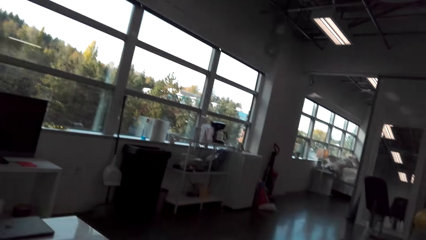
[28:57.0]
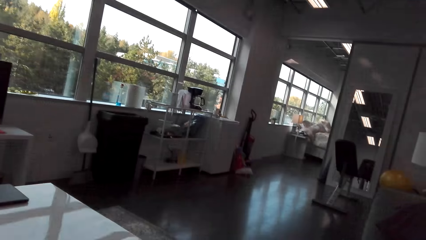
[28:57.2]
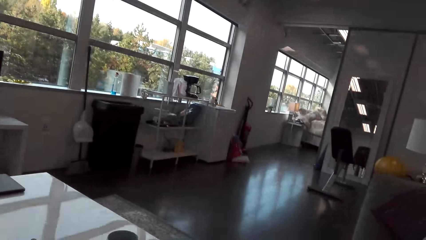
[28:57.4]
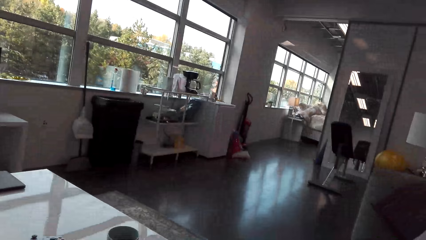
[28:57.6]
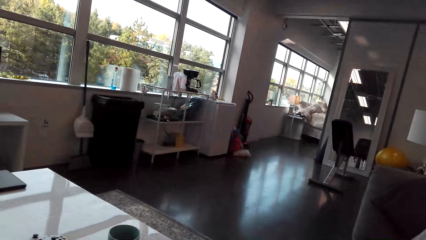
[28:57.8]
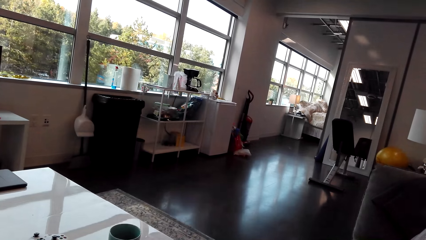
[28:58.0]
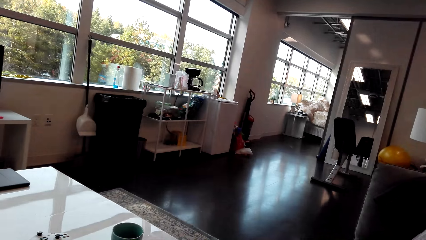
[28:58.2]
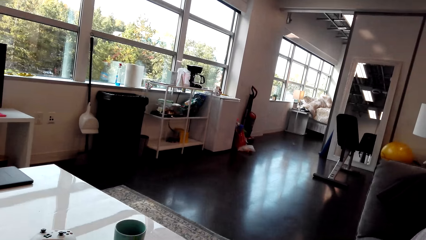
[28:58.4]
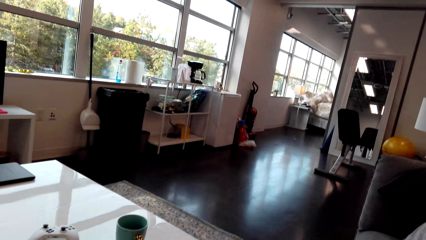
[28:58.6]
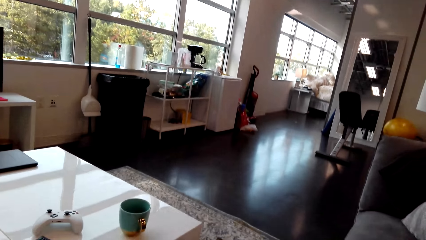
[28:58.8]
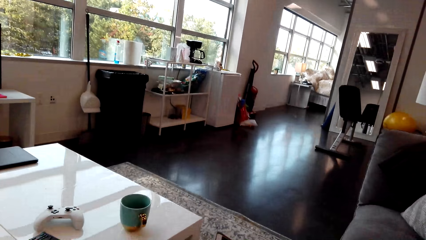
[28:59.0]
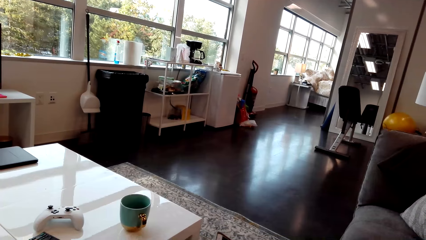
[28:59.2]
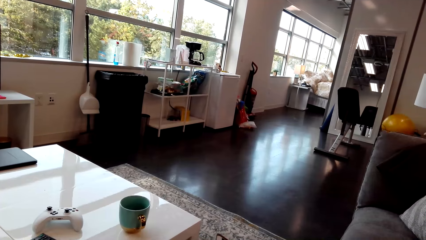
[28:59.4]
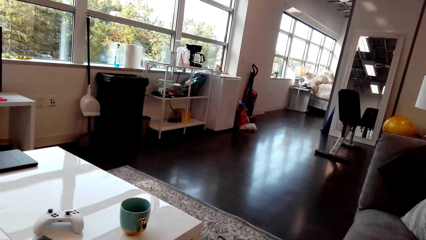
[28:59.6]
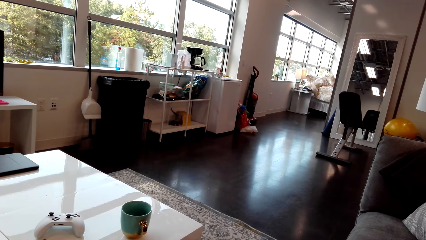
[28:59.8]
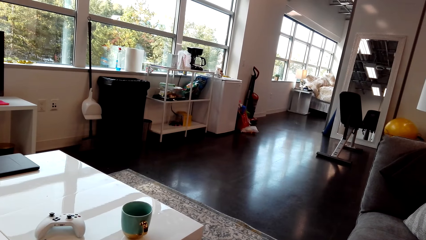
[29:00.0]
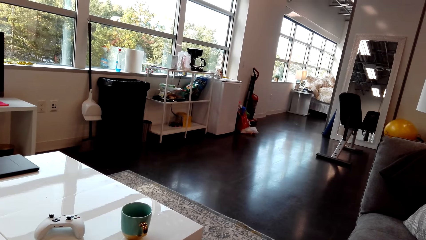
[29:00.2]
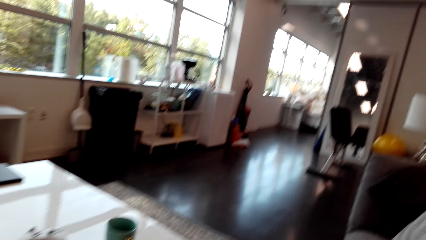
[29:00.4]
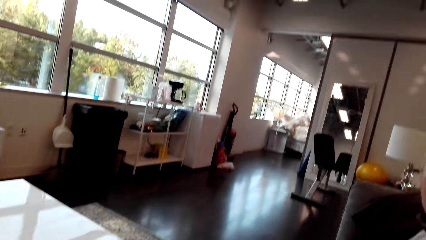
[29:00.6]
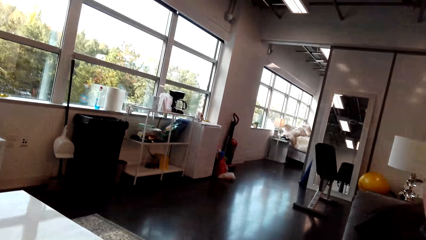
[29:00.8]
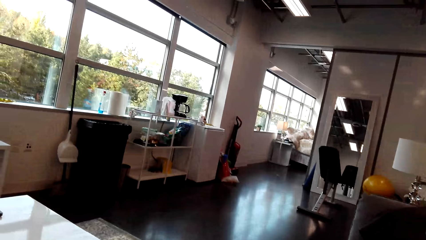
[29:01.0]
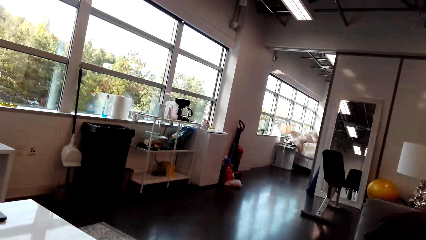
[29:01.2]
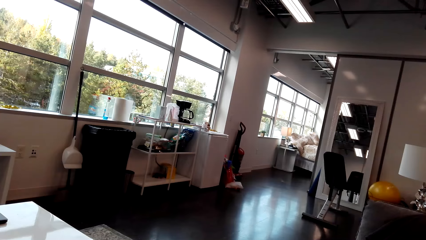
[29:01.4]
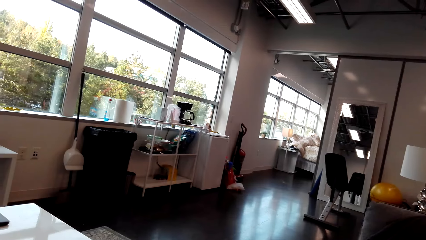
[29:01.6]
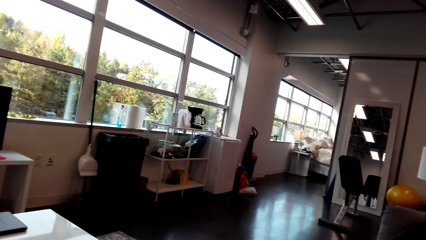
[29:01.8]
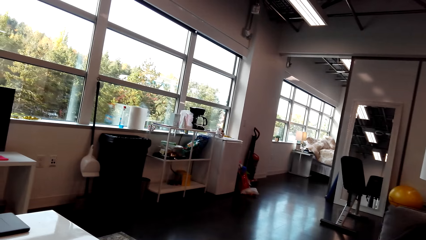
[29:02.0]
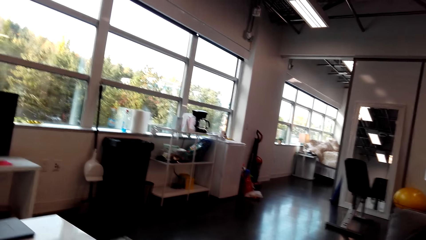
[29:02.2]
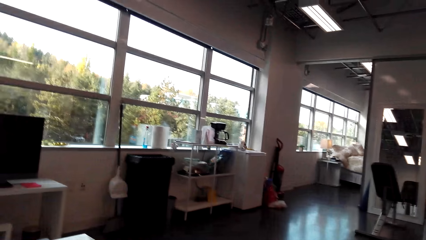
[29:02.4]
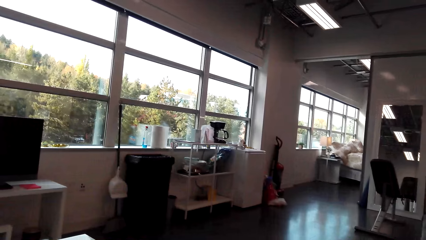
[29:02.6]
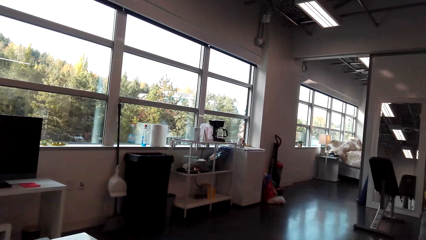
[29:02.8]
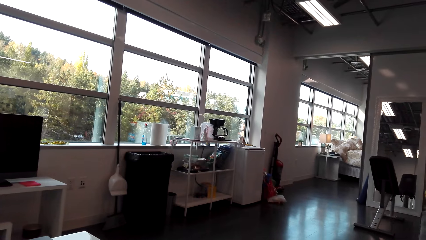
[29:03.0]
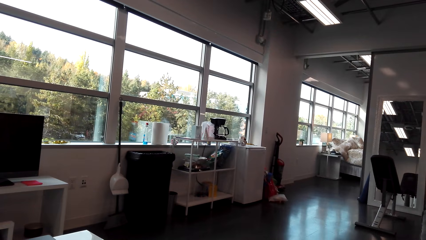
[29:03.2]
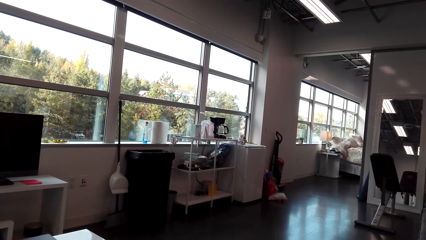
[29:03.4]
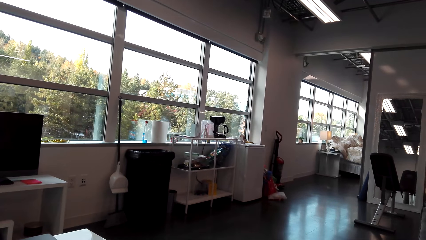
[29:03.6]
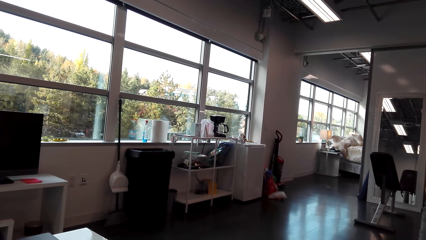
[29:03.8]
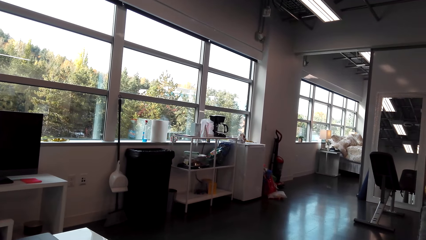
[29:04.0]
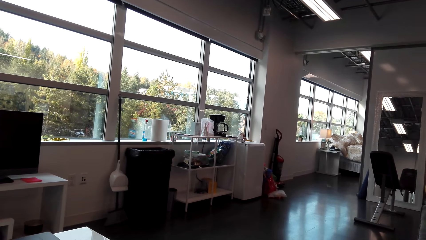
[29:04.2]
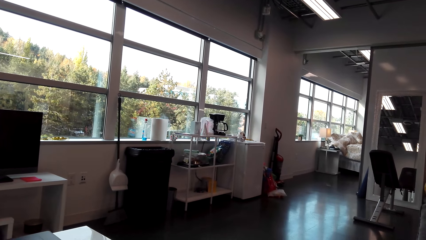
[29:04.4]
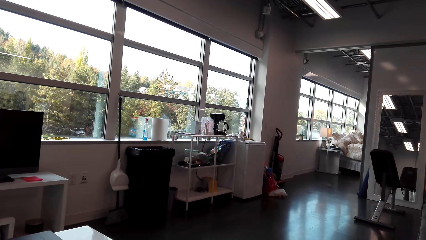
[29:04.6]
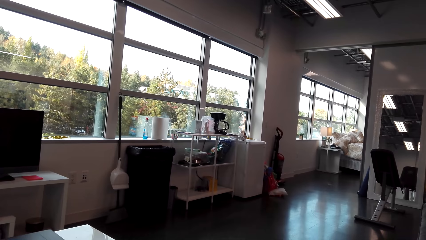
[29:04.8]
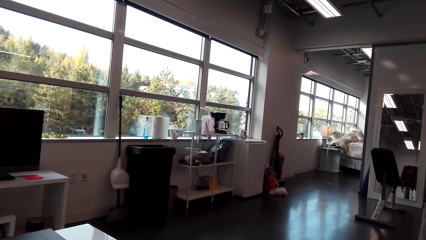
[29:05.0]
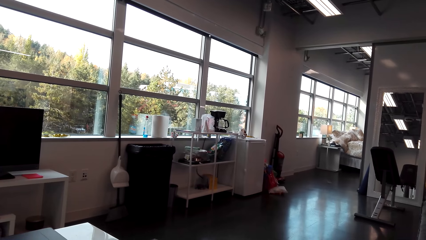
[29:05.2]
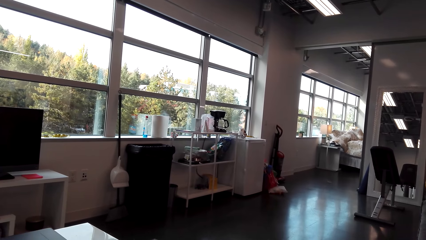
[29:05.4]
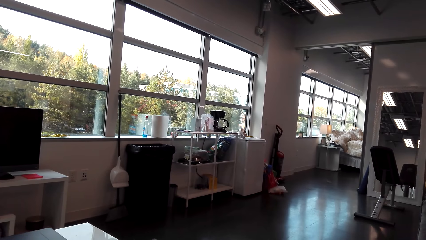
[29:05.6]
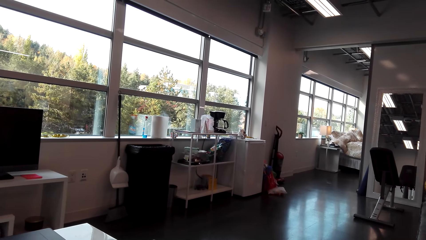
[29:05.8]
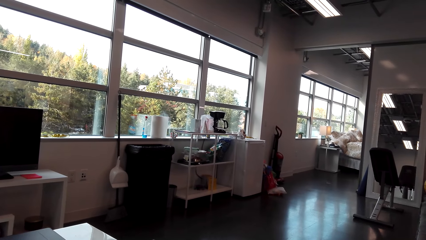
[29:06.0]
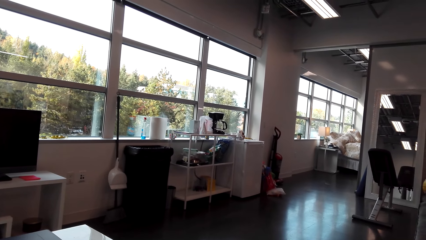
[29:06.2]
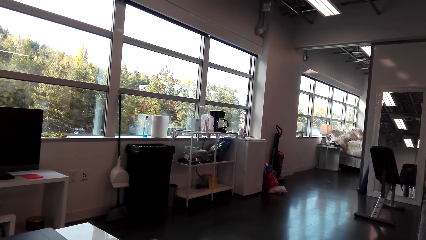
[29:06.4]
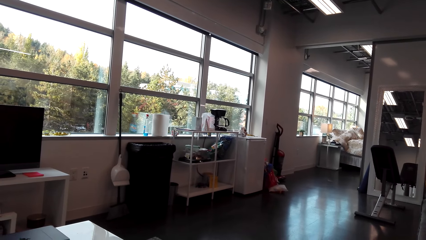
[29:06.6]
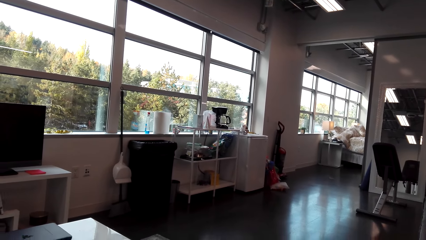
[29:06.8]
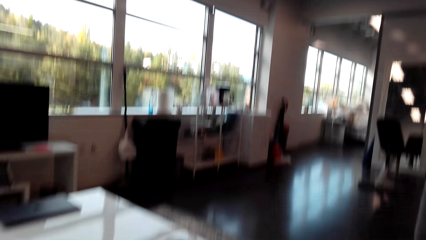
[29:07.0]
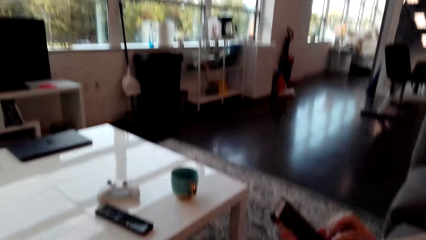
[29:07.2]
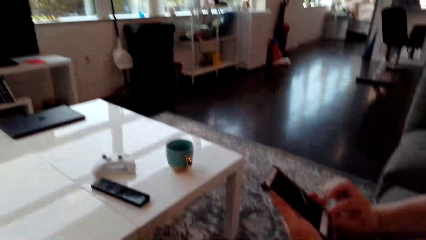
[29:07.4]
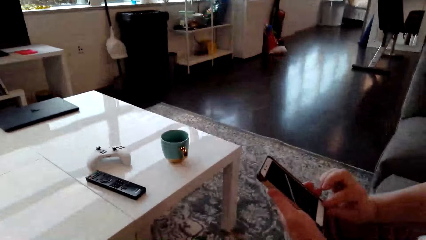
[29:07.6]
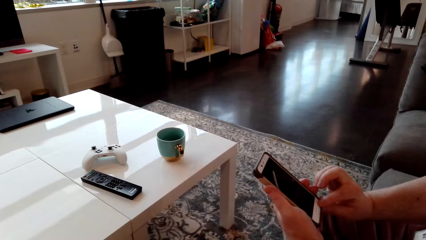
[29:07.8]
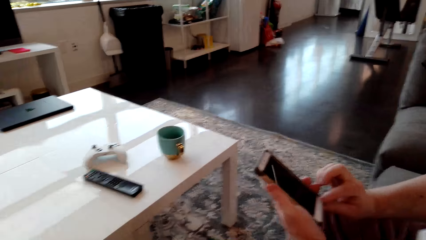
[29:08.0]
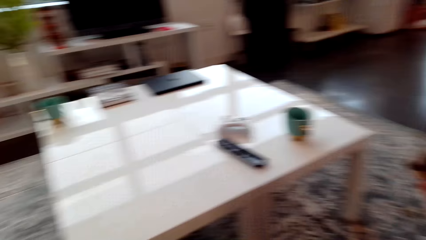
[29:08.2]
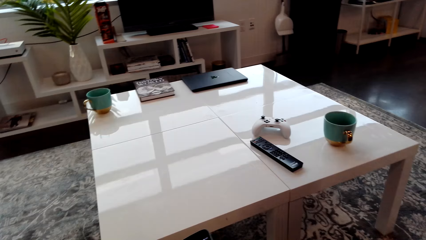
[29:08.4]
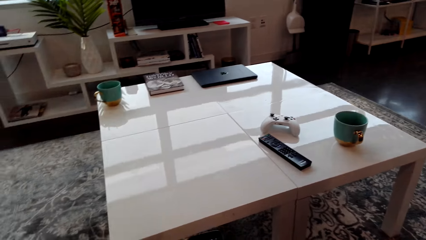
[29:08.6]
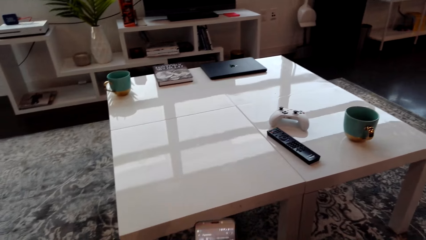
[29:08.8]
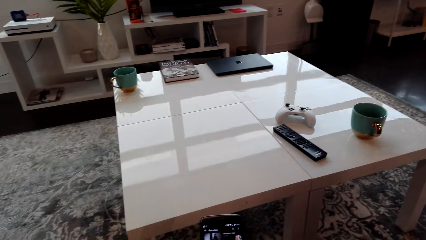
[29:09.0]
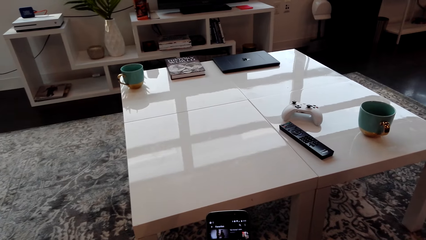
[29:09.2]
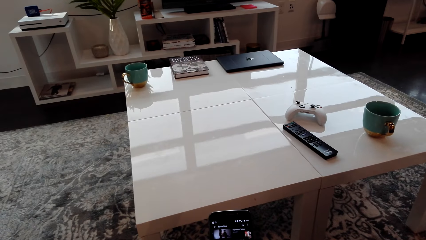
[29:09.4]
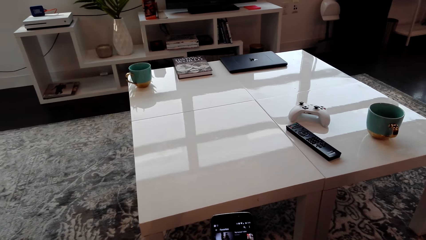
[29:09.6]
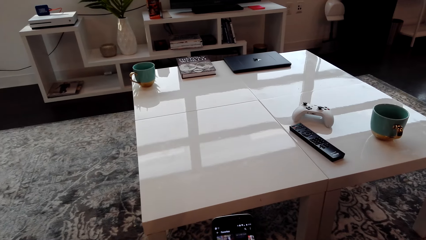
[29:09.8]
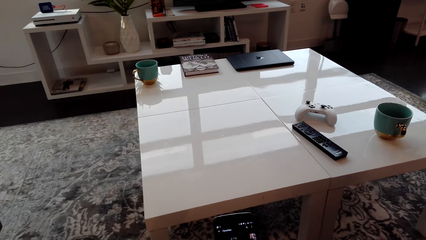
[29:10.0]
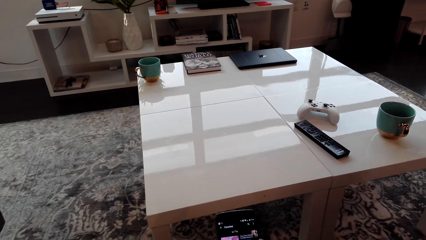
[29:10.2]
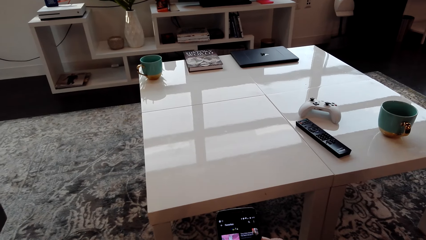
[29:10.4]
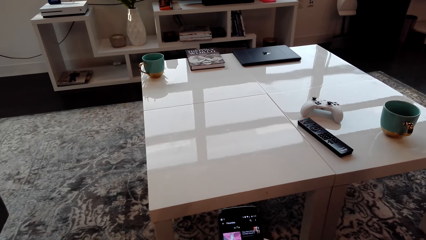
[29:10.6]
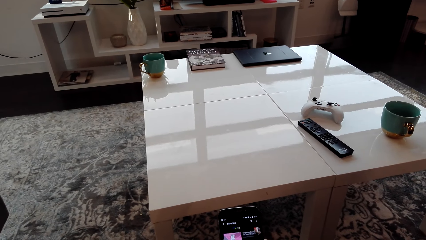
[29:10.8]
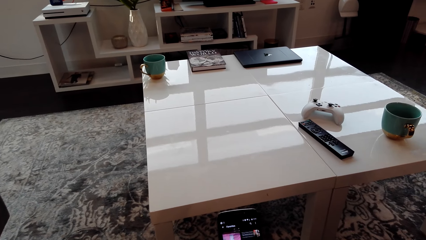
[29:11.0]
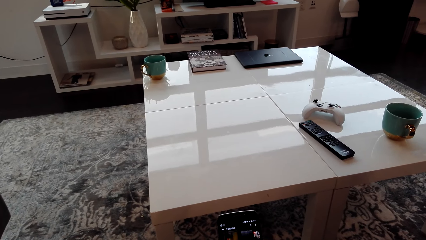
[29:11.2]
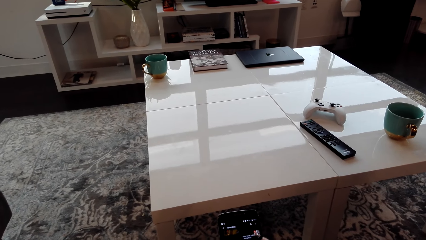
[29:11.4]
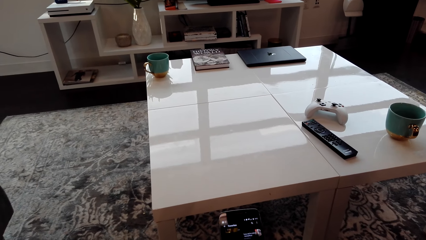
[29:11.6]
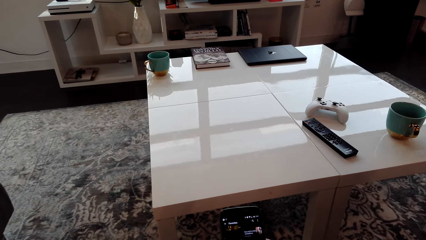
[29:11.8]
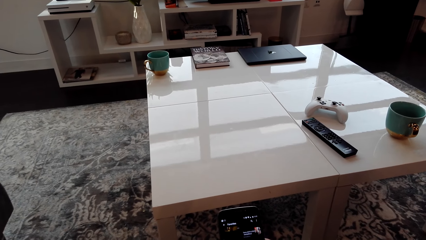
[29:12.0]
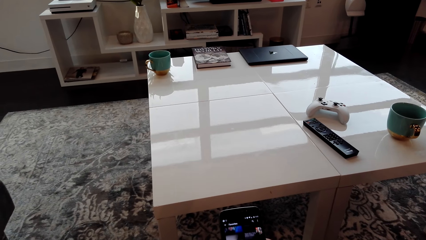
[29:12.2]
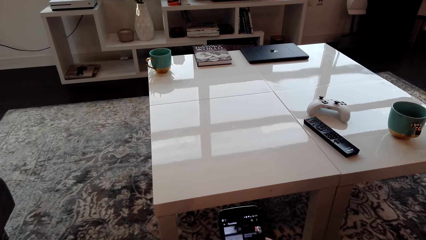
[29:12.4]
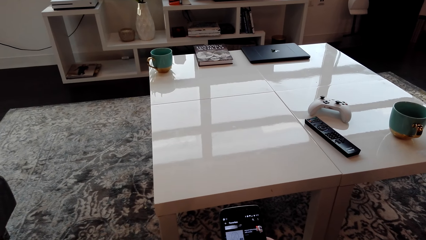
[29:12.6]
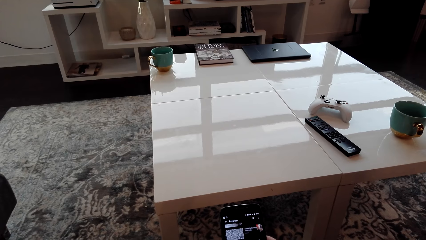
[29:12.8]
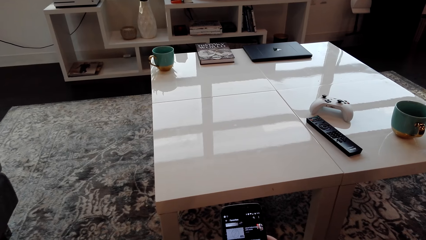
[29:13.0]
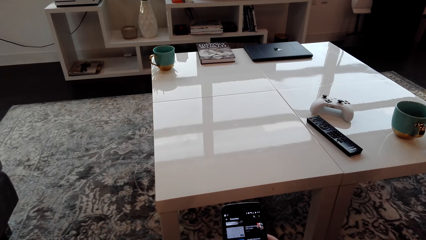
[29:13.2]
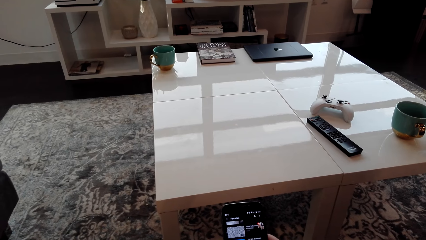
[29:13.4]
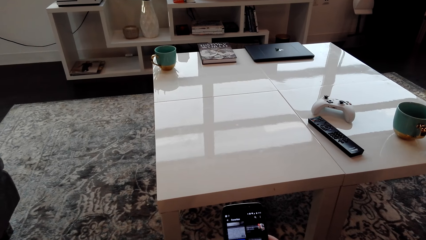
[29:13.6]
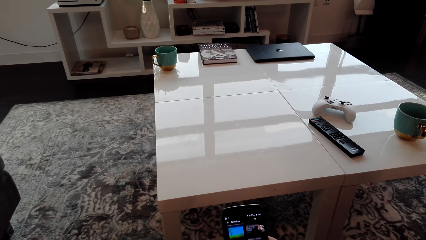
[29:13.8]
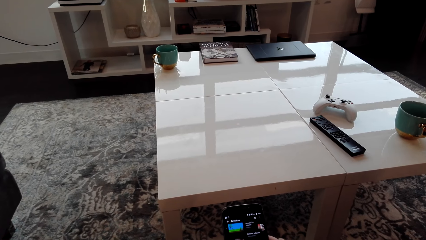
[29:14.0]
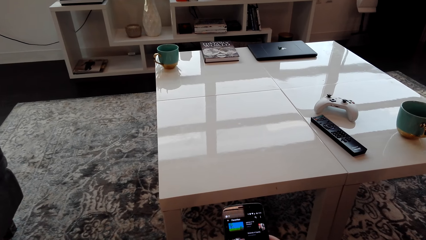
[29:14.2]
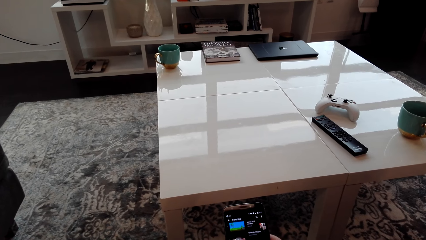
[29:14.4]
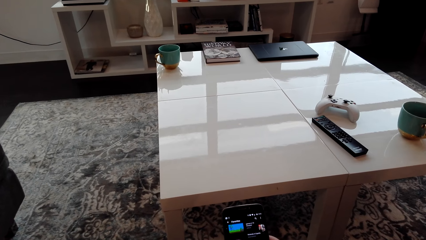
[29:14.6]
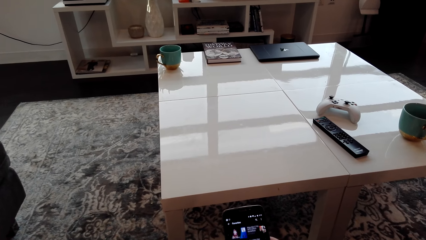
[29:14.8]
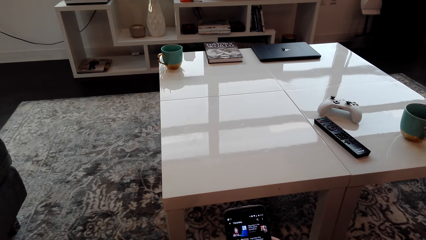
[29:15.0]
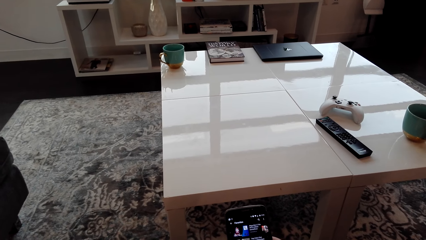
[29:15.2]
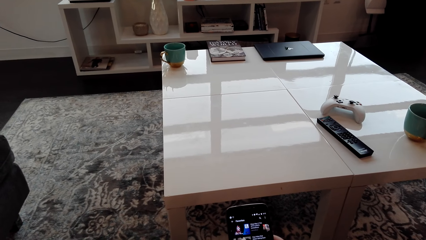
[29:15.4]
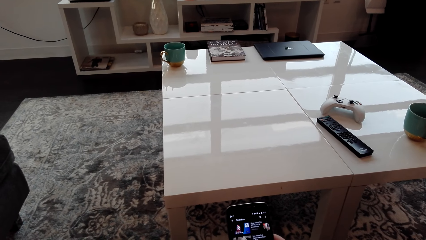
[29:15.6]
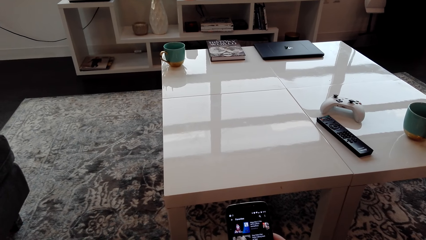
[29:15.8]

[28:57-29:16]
A man scrolls on a phone. The camera wearer scrolls his phone.
